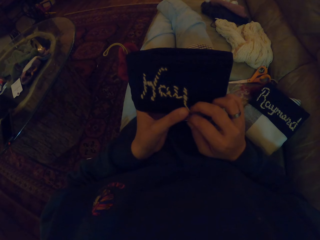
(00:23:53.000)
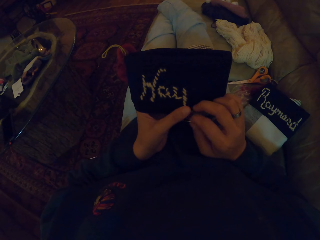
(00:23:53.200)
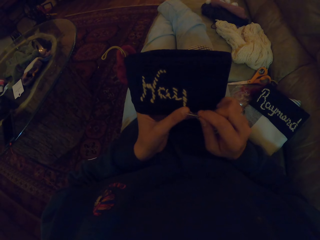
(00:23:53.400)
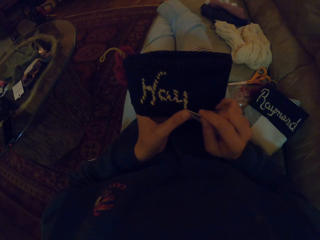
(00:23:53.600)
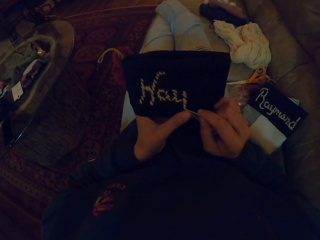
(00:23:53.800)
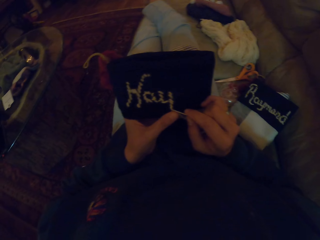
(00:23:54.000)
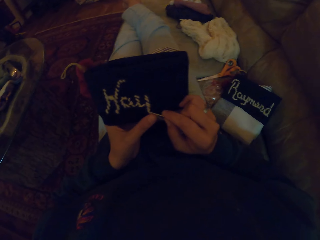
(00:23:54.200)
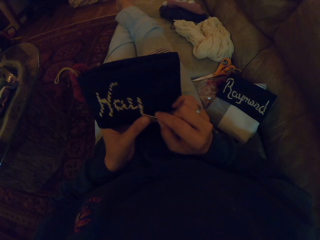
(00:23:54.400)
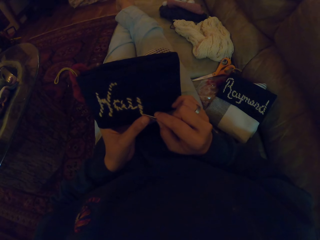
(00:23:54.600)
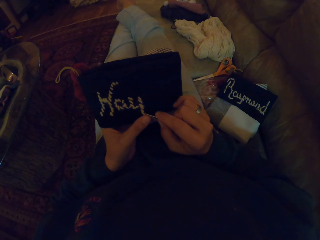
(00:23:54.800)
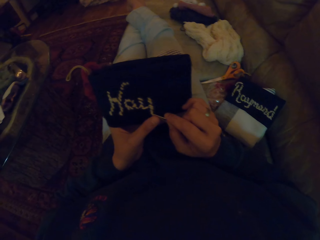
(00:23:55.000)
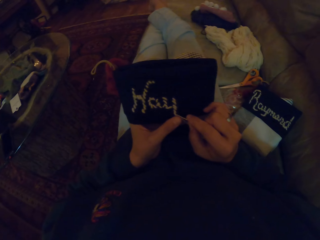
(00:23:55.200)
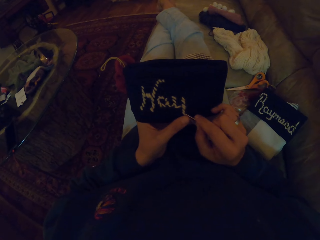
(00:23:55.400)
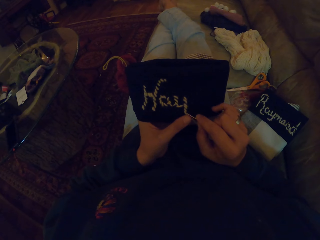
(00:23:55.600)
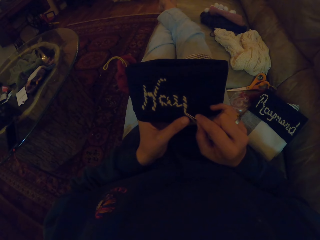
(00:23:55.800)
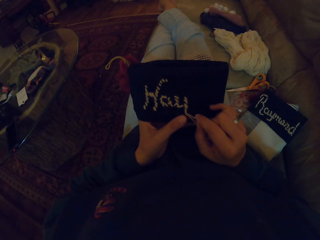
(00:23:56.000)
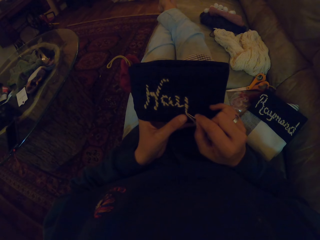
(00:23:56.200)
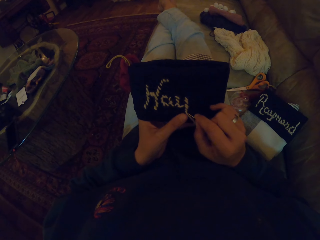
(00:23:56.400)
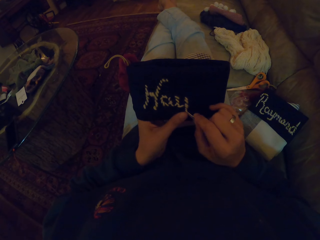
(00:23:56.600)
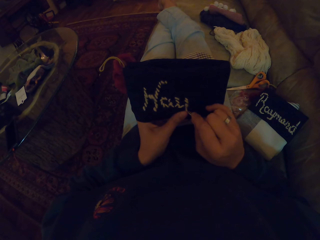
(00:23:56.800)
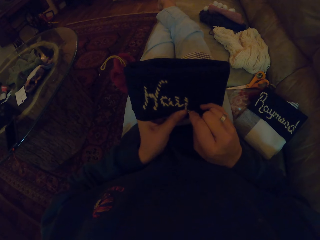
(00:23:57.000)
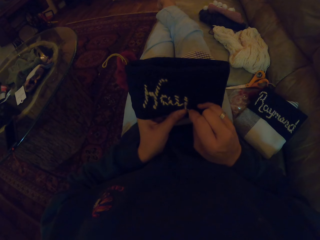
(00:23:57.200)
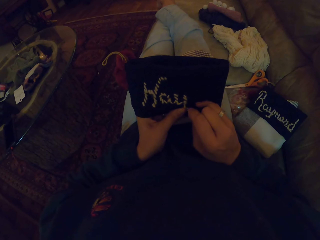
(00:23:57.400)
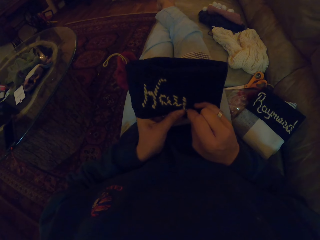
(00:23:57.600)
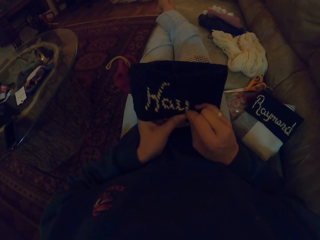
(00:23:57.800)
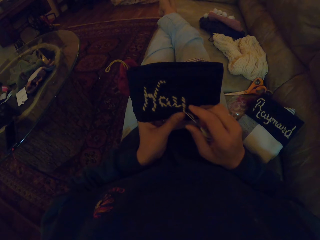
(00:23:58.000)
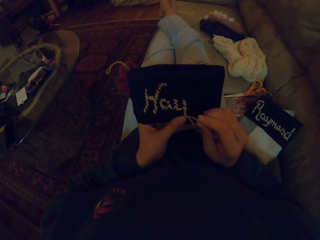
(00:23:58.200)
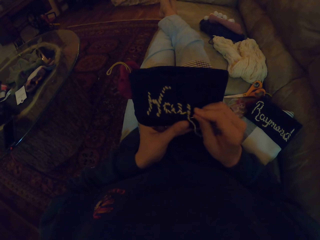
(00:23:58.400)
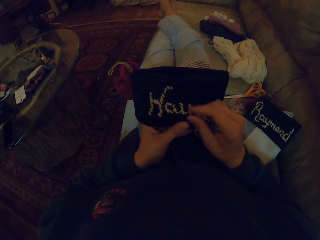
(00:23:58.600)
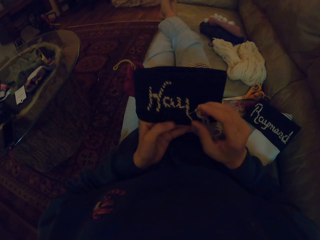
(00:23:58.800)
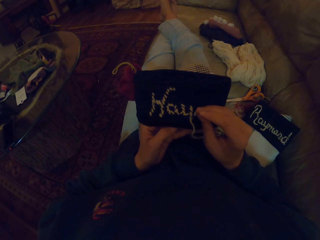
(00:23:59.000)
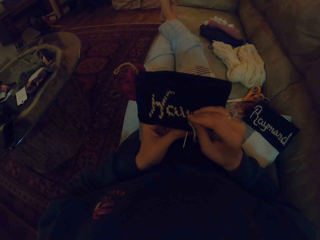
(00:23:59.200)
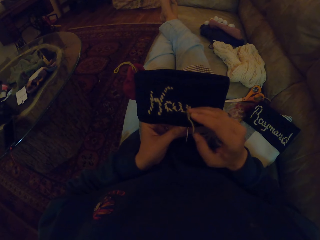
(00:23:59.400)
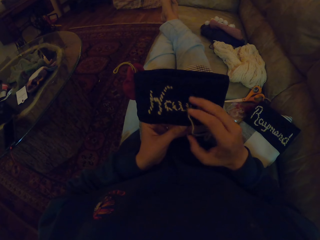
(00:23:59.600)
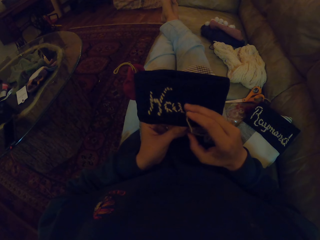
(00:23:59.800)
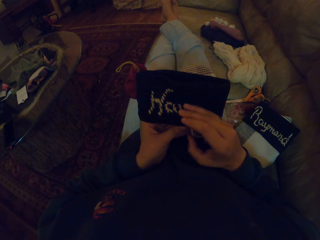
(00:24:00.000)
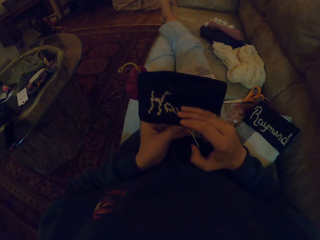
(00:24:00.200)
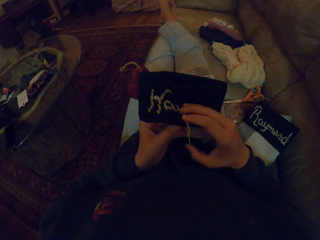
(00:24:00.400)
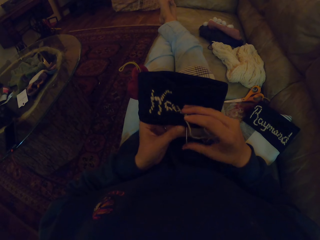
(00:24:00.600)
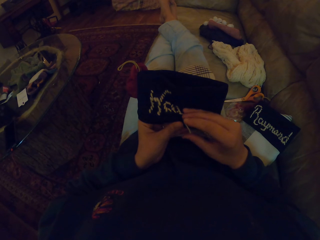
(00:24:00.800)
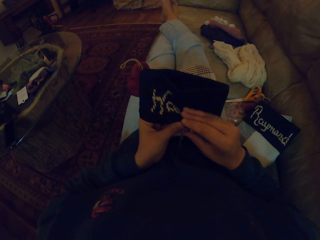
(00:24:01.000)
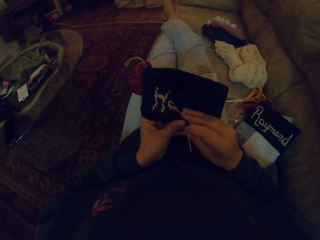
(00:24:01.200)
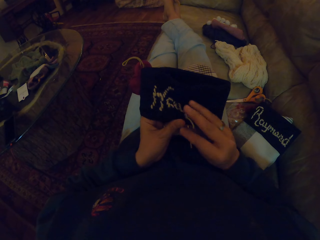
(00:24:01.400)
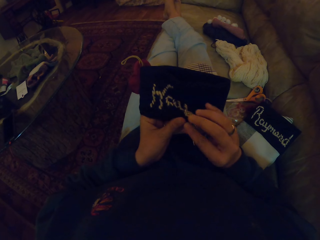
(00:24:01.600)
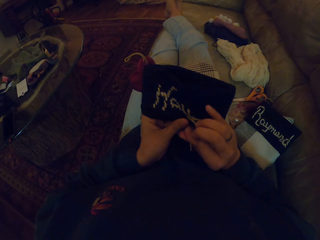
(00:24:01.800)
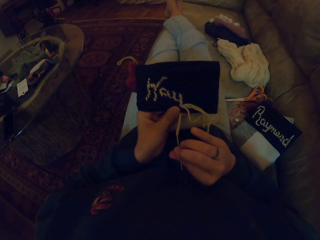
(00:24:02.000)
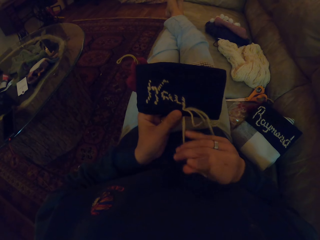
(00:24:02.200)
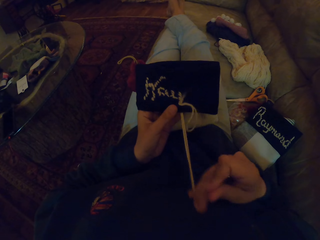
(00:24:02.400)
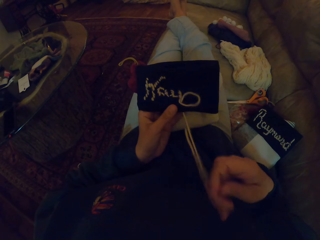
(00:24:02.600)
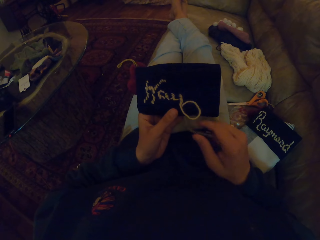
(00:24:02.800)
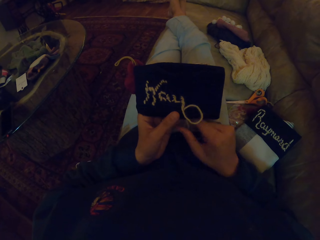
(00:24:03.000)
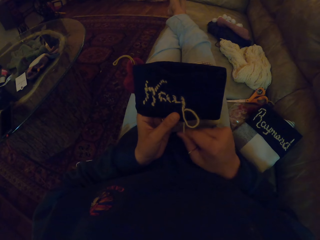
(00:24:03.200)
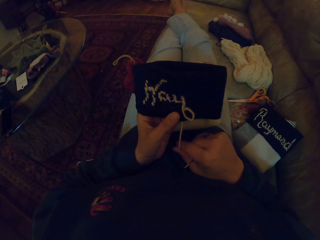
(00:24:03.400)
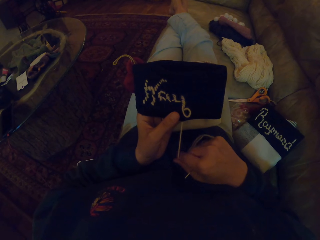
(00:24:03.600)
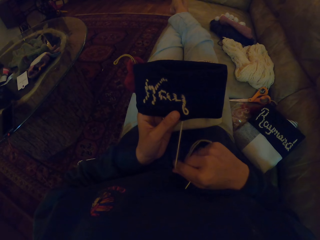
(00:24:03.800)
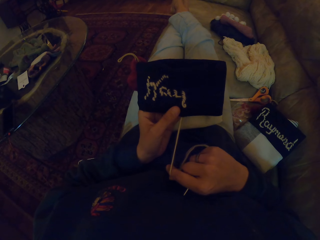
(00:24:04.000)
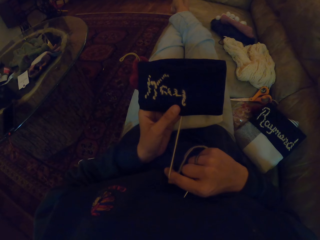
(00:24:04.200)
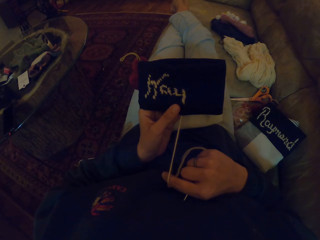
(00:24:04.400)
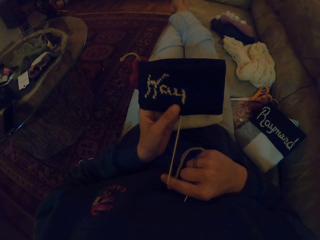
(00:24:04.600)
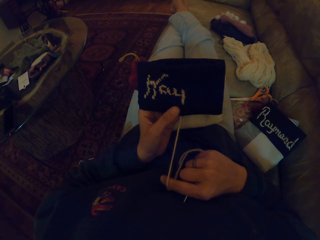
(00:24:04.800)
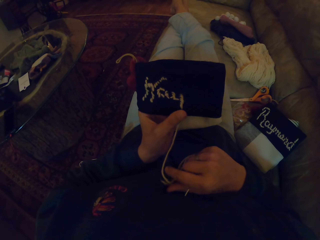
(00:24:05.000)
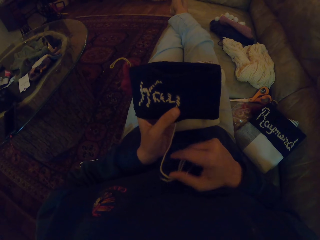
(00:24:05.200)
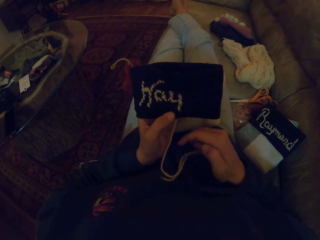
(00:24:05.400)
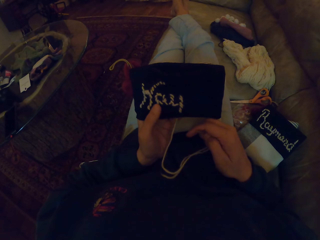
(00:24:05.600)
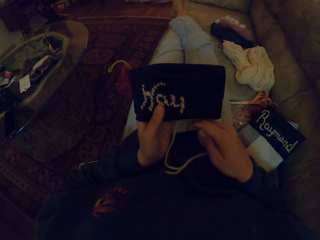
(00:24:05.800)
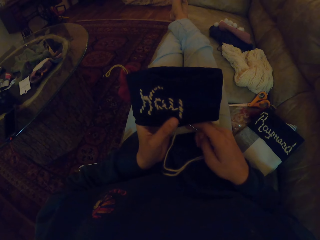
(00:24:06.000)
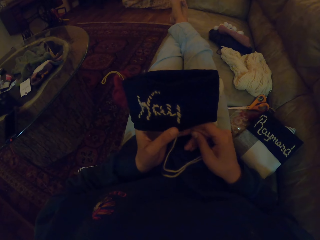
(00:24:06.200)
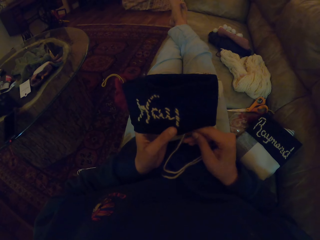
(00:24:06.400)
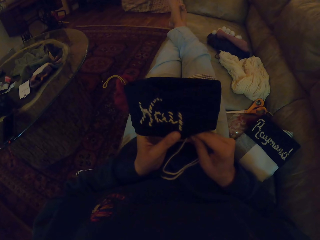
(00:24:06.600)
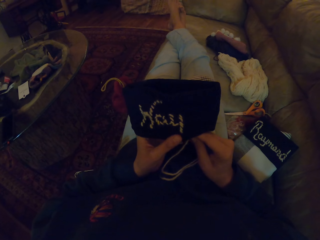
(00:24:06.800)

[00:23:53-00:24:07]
The camera wearer pulls the thread with her right hand. She crochets the cloth with the crochet needle. She pulls the needle. She pulls the thread with her right hand.

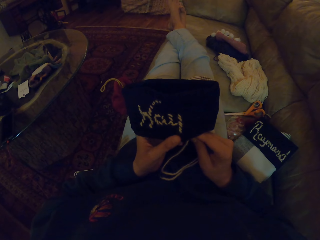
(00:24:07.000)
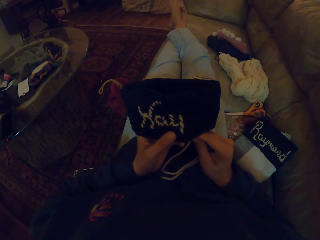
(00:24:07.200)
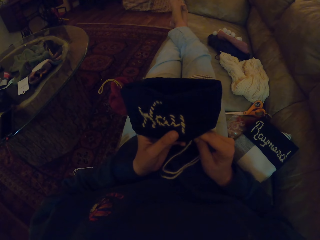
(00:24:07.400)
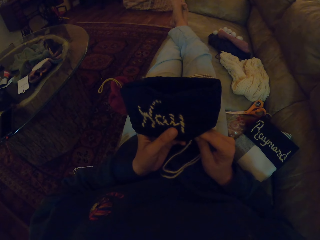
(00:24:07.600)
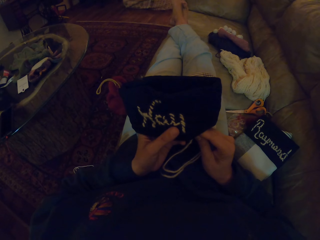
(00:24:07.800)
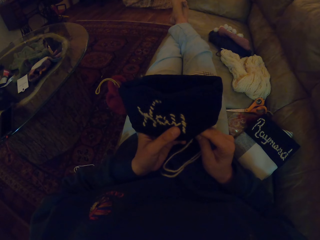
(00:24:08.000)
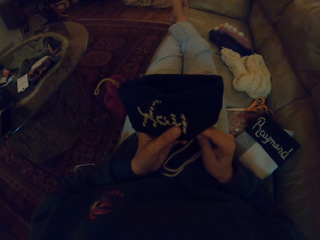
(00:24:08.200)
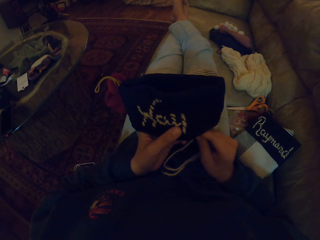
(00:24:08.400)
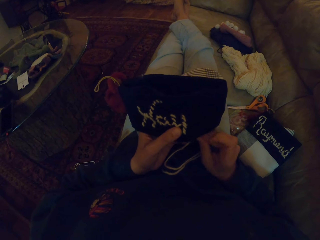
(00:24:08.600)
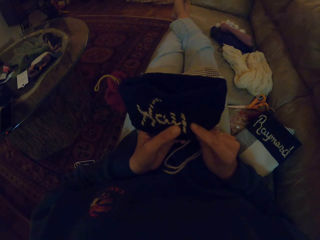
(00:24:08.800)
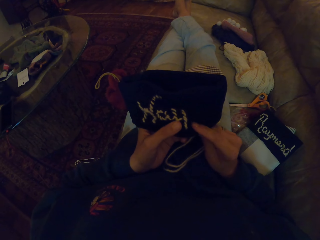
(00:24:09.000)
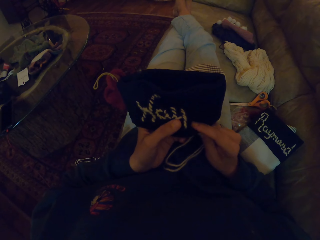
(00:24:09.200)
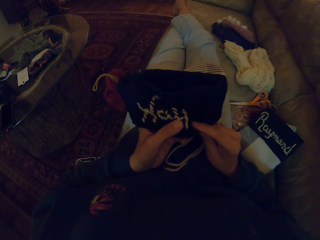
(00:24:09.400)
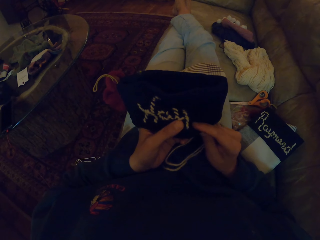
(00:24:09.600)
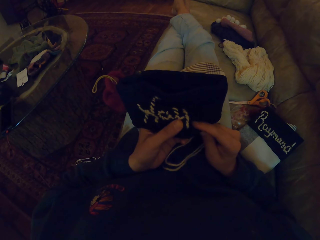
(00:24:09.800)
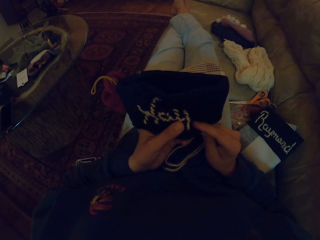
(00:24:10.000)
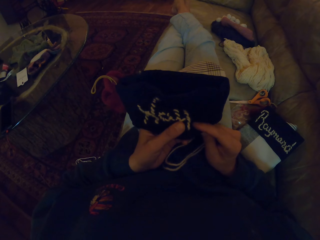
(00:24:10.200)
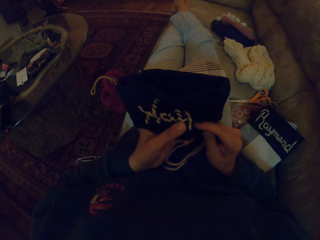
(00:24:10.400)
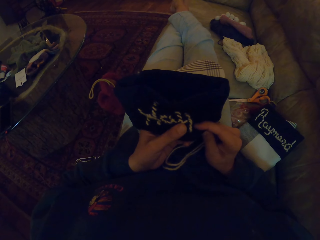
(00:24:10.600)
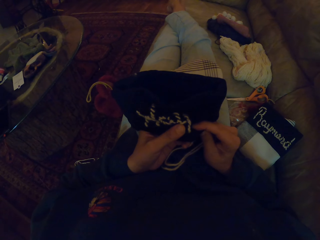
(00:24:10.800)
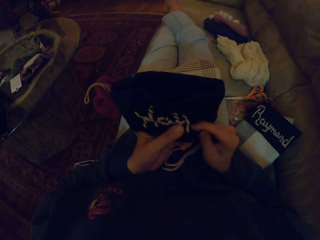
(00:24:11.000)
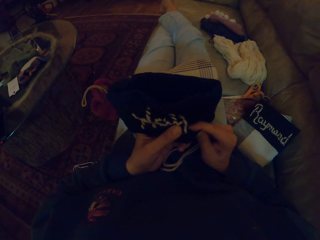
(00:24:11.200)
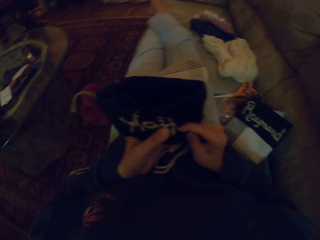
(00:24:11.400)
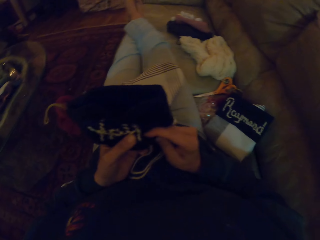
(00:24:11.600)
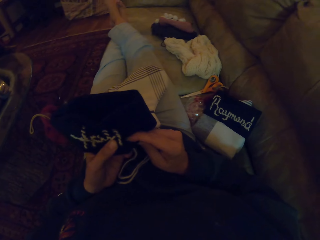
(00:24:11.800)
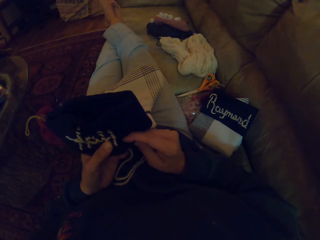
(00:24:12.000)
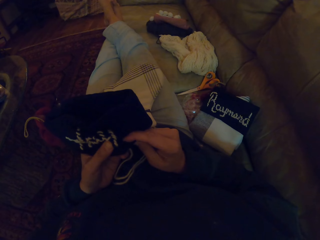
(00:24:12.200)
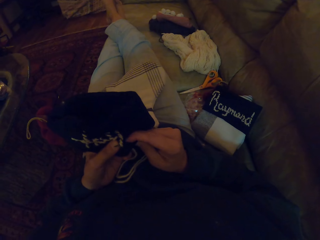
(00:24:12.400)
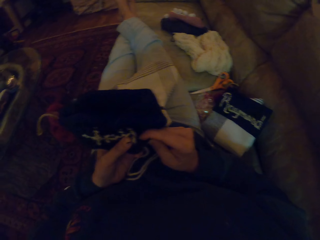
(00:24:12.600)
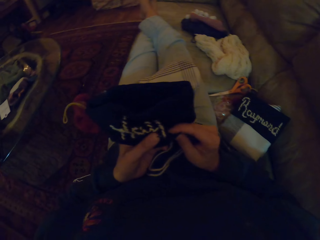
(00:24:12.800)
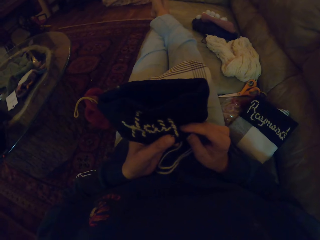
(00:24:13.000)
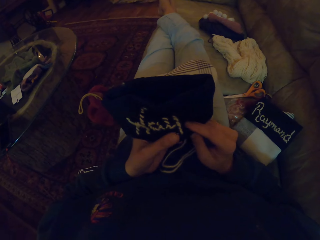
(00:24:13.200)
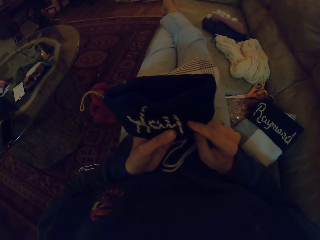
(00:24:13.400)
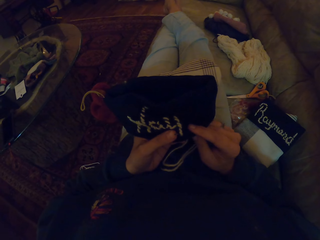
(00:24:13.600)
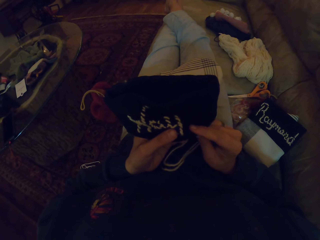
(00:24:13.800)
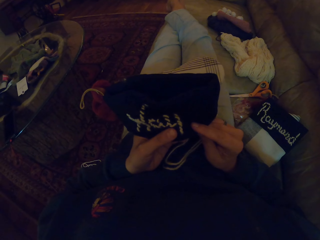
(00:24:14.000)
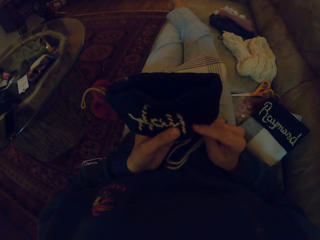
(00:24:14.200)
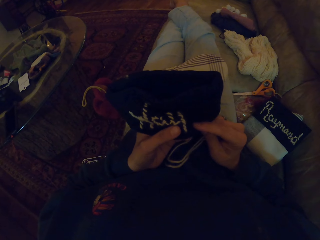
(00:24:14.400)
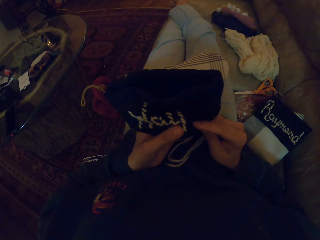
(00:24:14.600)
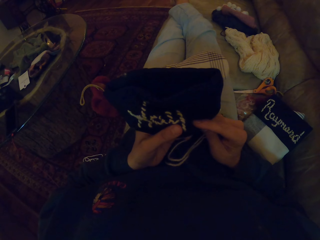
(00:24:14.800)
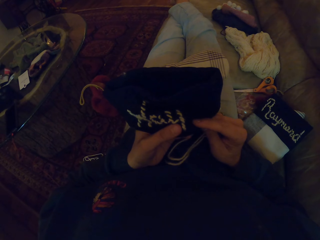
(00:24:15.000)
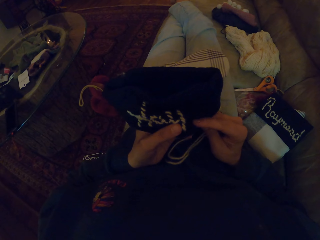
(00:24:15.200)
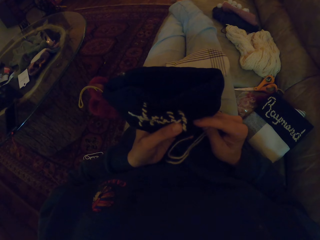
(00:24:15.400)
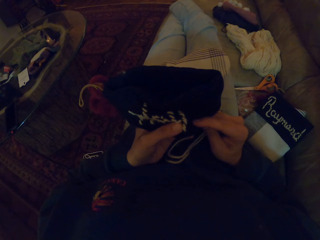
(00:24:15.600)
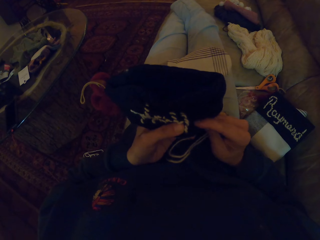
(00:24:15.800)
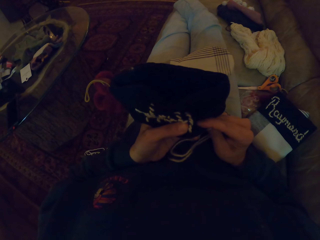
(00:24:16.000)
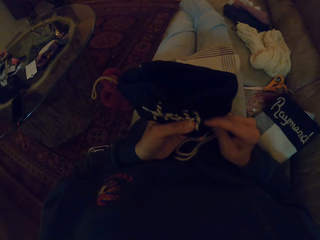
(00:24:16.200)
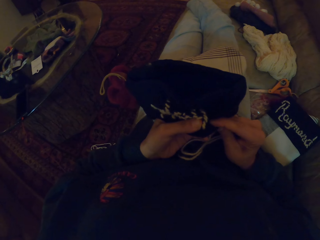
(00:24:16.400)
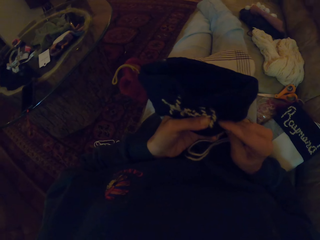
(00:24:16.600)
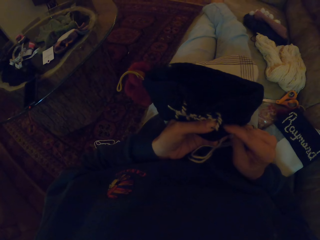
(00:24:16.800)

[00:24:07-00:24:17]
The camera wearer crochets the cloth with the crochet needle.
